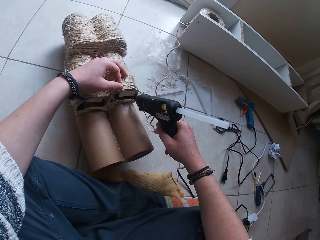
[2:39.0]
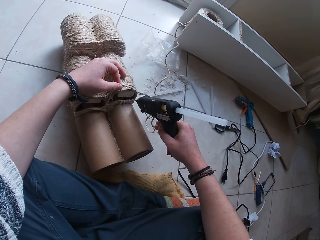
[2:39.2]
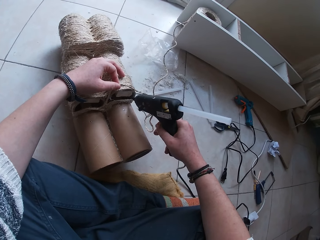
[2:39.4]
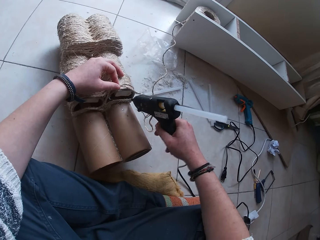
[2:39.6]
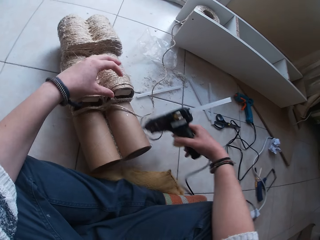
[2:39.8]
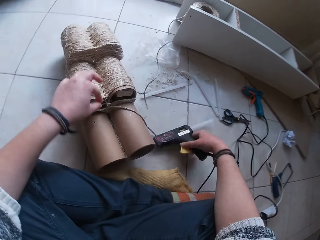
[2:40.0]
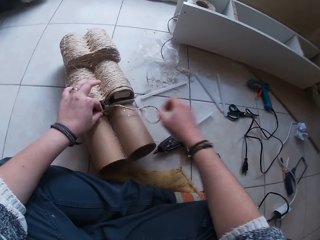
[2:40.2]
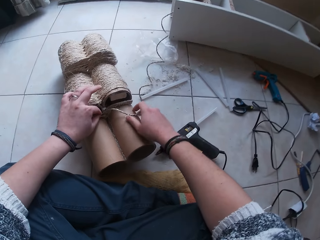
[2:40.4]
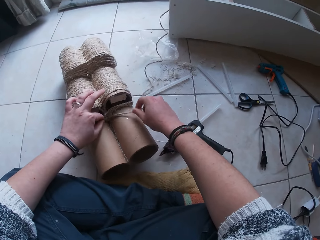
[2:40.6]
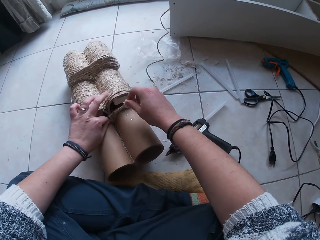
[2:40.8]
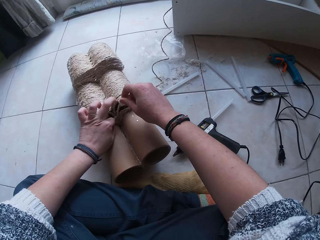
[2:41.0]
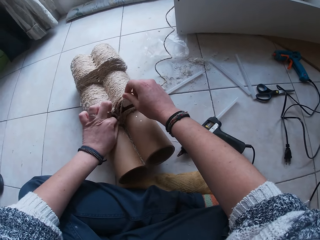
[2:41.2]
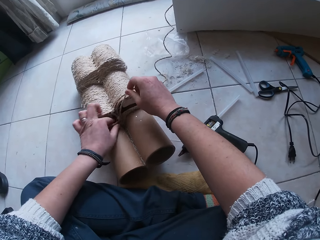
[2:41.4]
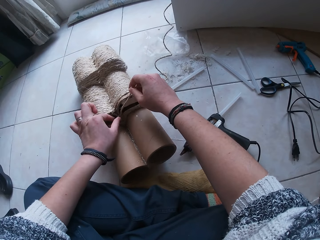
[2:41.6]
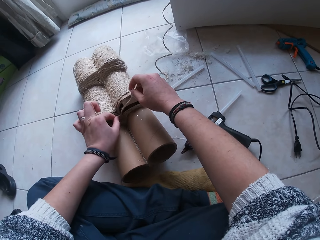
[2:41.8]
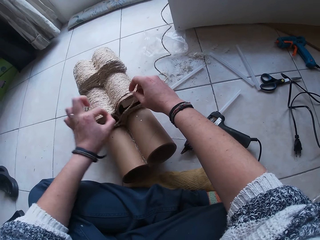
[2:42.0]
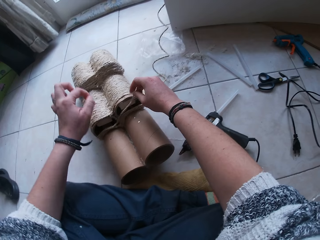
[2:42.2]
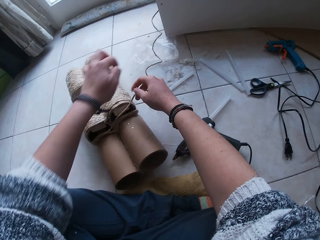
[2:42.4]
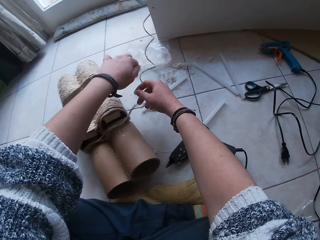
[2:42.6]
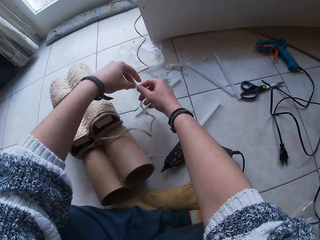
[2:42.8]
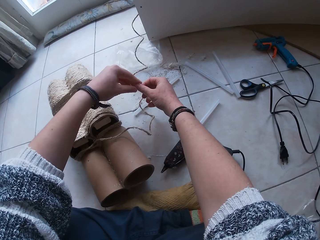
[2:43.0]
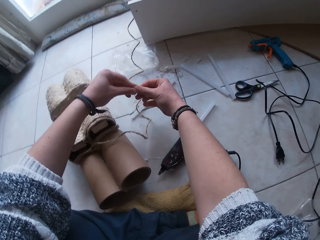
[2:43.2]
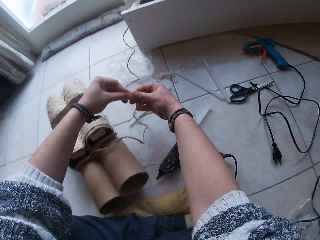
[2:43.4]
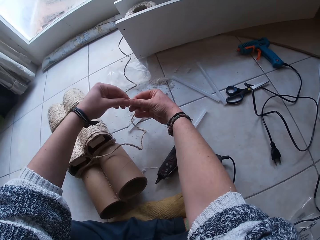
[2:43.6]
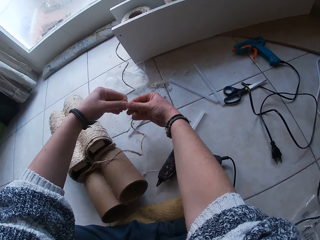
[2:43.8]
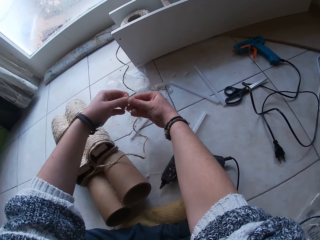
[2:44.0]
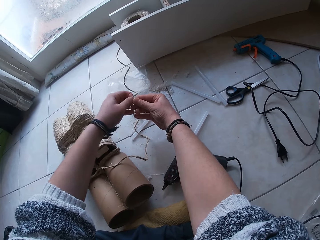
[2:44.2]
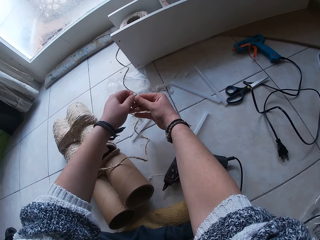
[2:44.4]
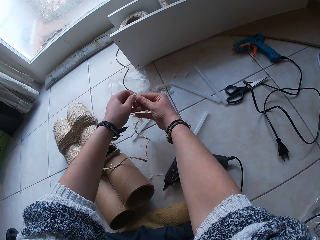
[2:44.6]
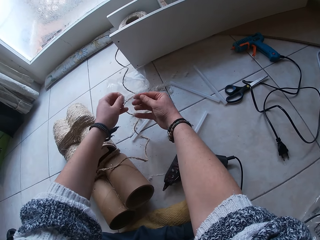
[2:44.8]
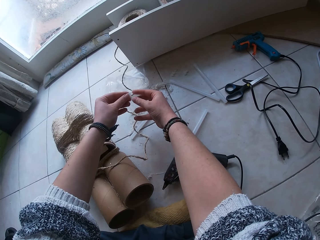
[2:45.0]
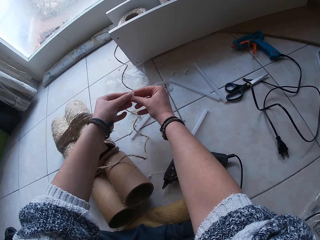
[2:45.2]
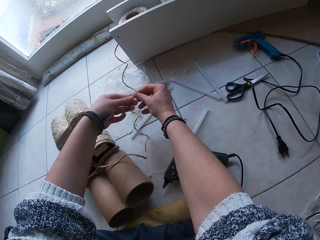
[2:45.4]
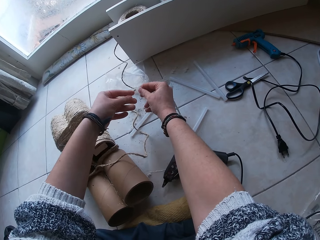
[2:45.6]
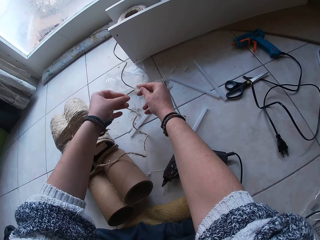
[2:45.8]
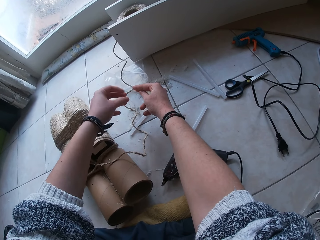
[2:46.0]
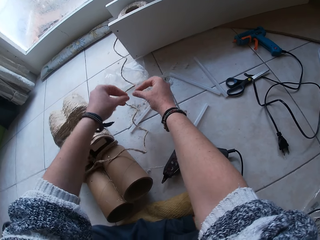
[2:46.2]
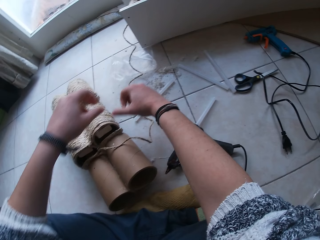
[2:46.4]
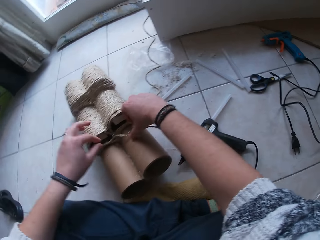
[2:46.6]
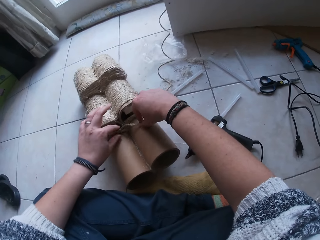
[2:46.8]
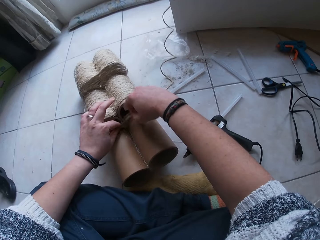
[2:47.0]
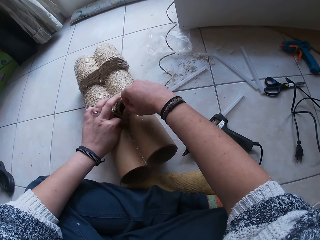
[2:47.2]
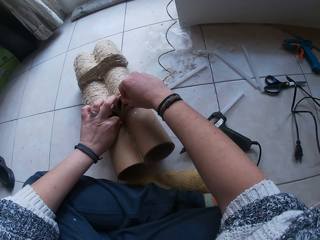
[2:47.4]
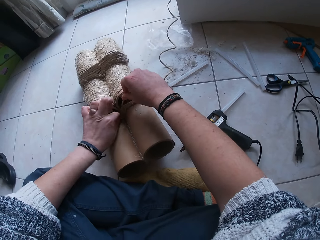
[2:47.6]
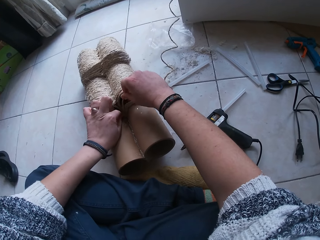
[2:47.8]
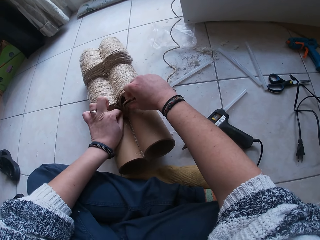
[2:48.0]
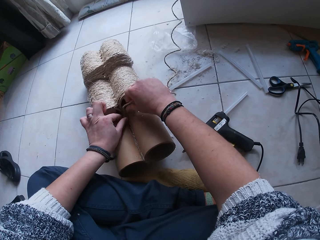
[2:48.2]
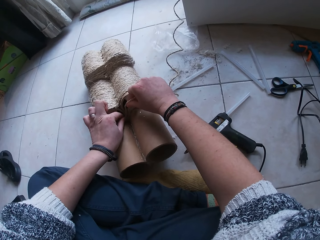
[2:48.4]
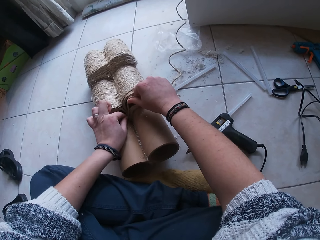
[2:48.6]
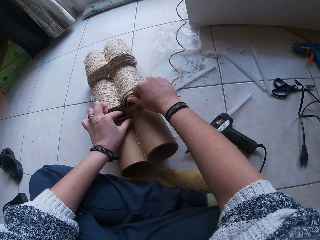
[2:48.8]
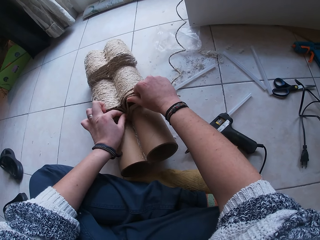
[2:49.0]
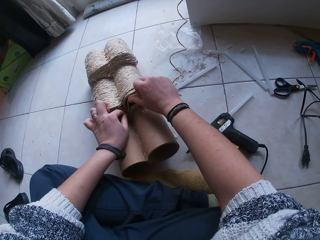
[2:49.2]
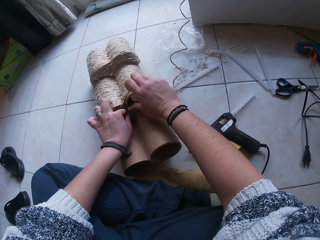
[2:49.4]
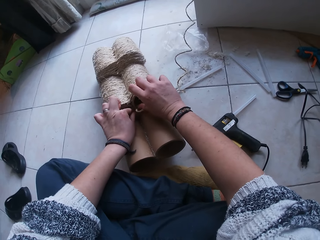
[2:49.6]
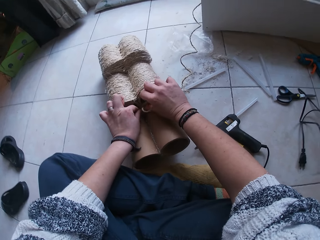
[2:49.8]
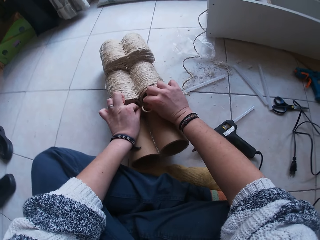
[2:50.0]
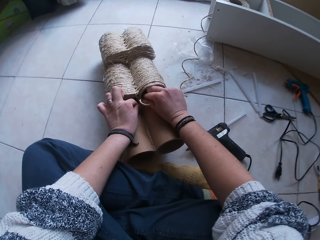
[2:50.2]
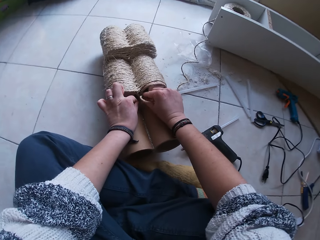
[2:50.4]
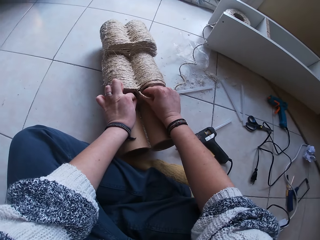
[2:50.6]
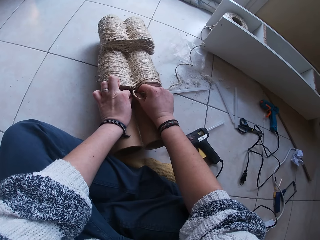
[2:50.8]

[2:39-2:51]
The camera wearer drops the glue gun in her right hand on the floor. She picks a rope hair from the paper craft with her left hand. She holds the string of rope with her right hand. She sticks the sisal rope on a roll. She drops the rope hair in her left hand on the floor. She peels dried glue or sisal remains from her hands. She drops the sisal remains on the floor. She adjusts the string of rope with her hands. She sticks the sisal rope on the roll.

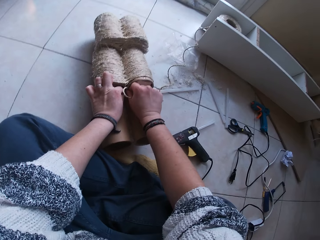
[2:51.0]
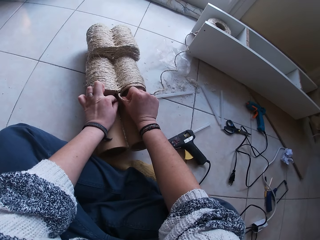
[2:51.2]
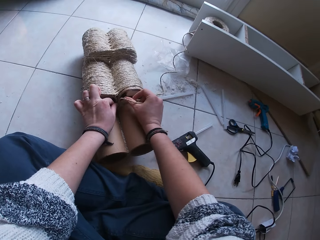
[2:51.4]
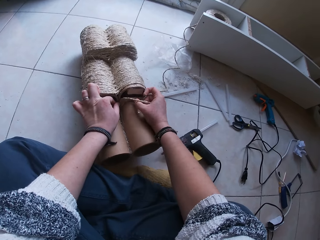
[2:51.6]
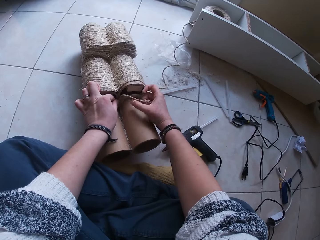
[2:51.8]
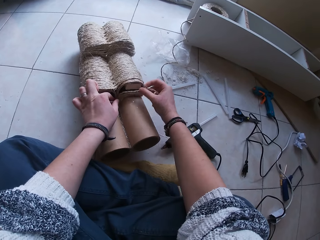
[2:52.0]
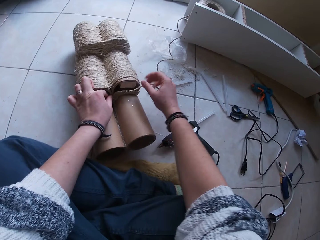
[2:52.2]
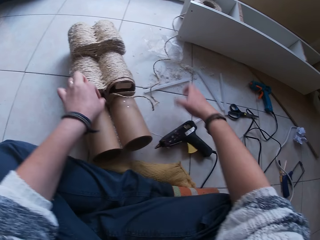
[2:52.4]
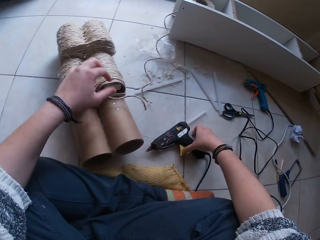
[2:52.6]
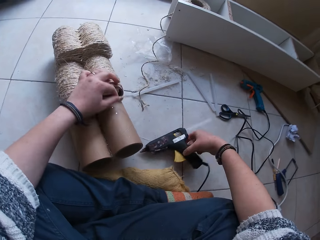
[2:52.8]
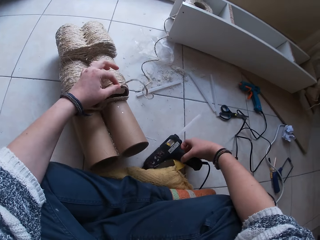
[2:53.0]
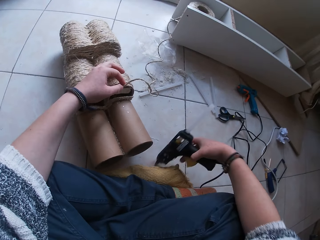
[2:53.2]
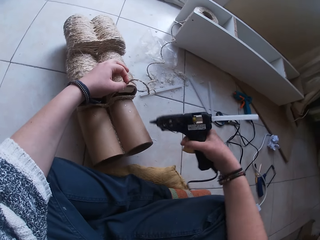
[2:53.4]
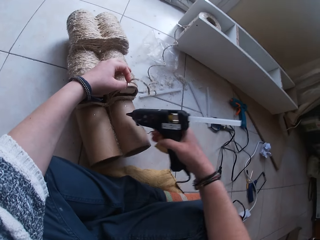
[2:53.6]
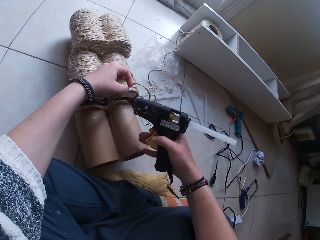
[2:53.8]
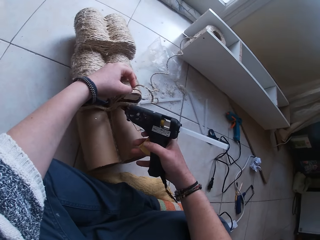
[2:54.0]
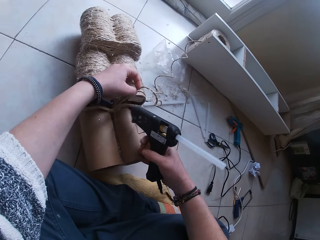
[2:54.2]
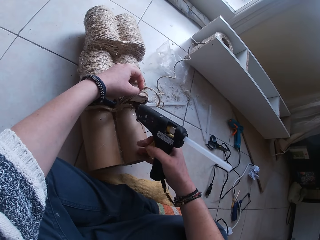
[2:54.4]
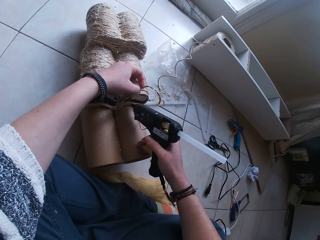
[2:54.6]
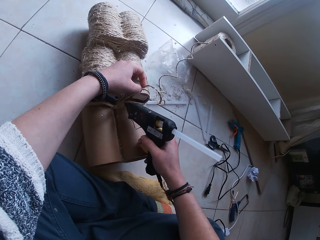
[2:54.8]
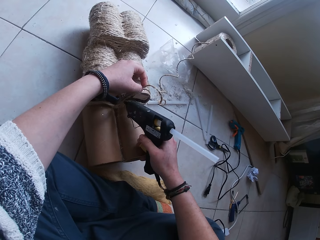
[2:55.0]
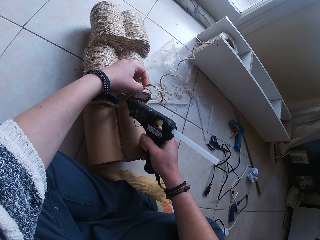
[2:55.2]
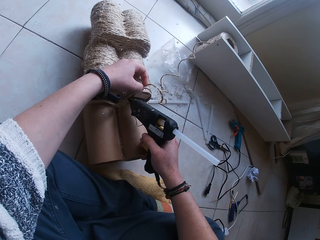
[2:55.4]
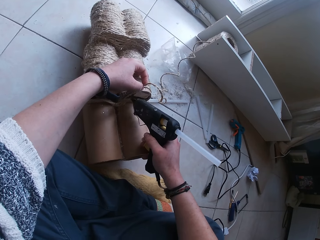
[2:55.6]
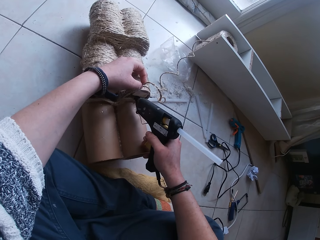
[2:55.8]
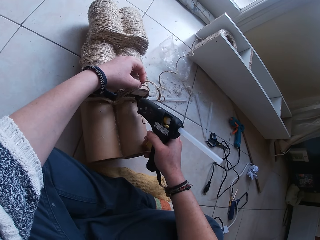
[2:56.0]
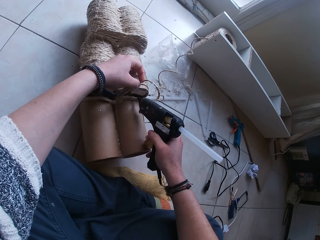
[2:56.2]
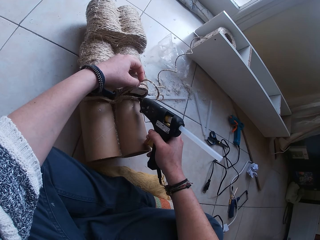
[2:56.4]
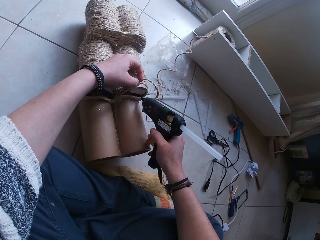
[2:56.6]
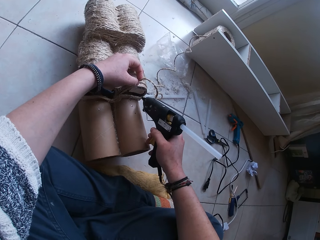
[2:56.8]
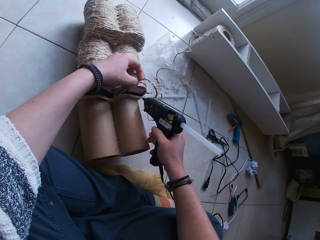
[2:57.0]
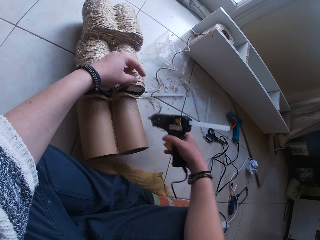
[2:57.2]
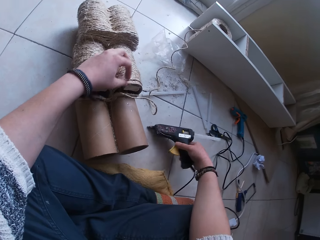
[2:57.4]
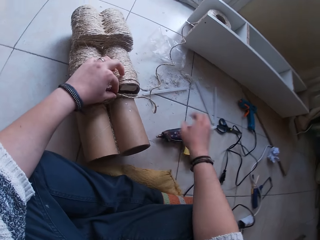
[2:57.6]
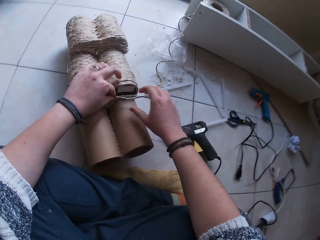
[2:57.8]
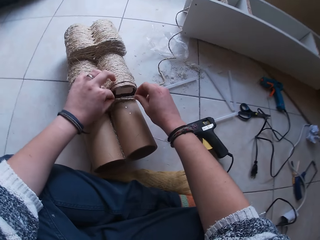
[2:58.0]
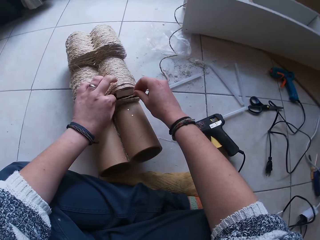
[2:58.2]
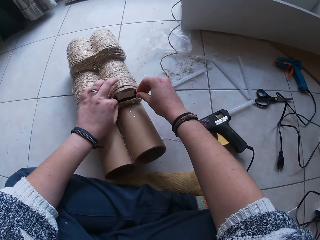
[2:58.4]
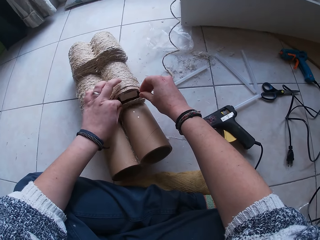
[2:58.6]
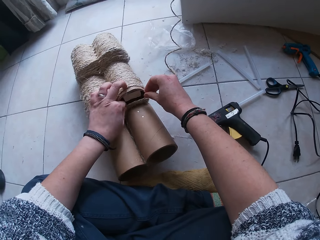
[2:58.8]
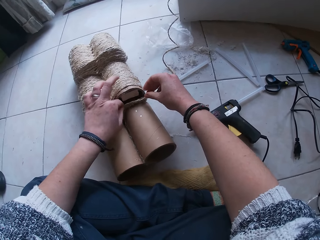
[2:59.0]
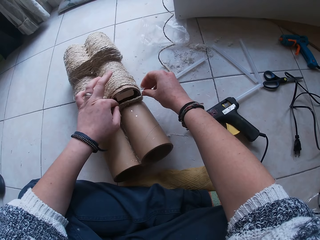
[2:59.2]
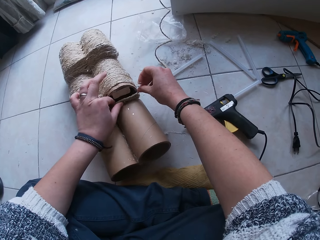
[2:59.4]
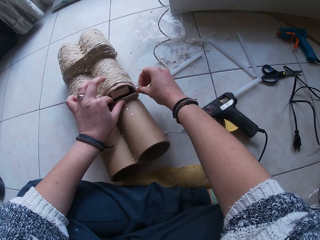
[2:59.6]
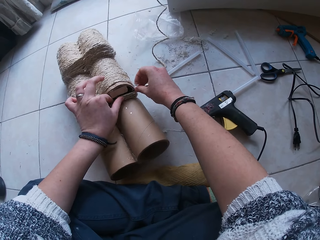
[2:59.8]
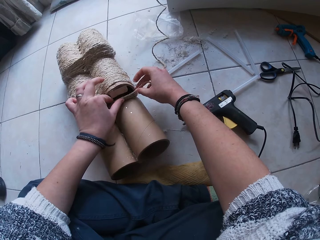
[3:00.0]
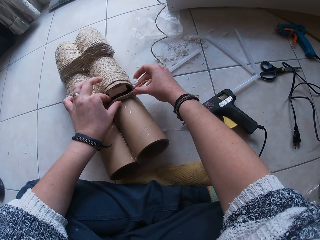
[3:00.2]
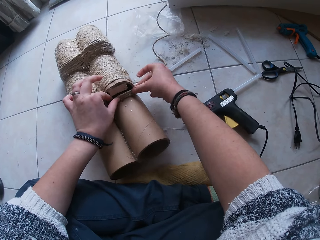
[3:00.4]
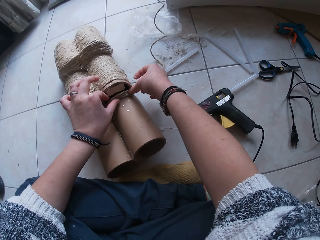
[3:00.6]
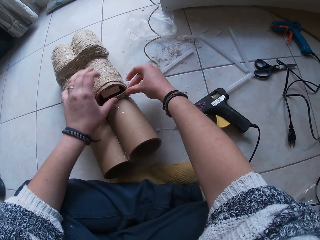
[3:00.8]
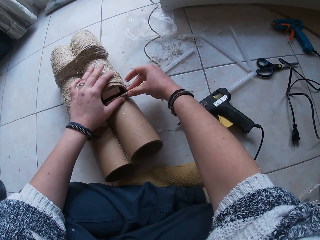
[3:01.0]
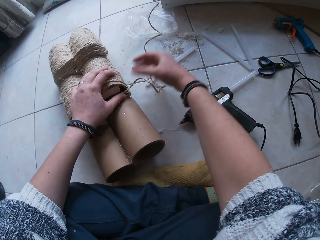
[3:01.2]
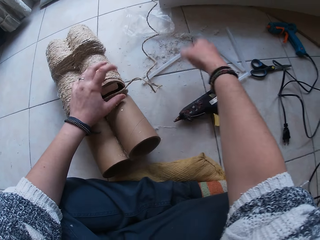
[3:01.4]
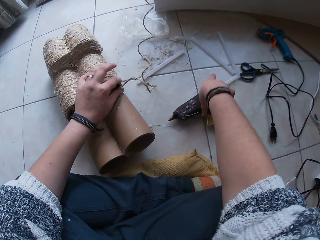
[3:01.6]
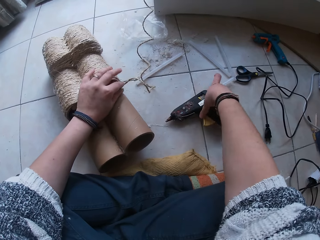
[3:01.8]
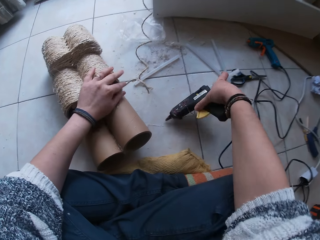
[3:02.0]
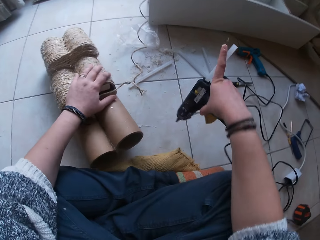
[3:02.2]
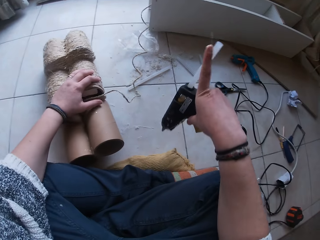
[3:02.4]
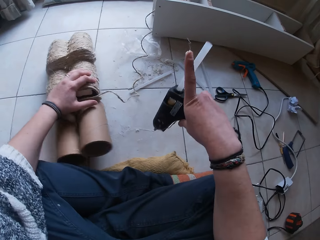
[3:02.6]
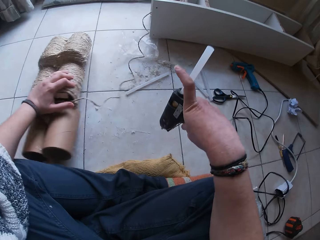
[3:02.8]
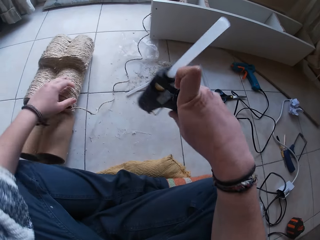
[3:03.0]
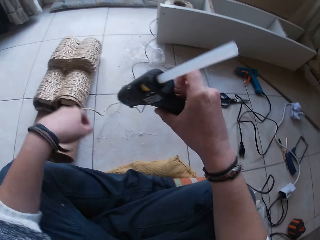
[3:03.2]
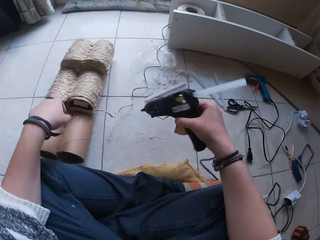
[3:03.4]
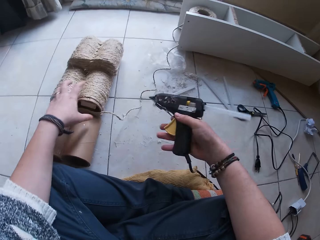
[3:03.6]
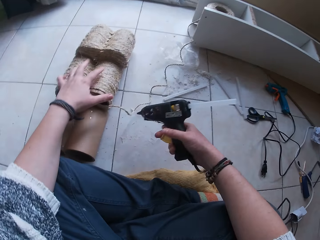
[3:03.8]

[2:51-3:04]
The camera wearer picks up the glue gun from the floor with her right hand. She holds the string of rope with her left hand. She applies glue on the paper craft with the glue gun in her right hand. She drops the glue gun in her right hand on the floor. She presses the string of rope on the paper craft with her hands. She picks up the glue gun from the floor with her right hand. She moves the paper craft on the floor with her left hand.
